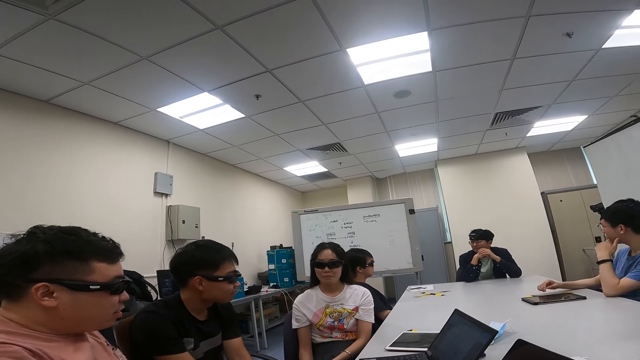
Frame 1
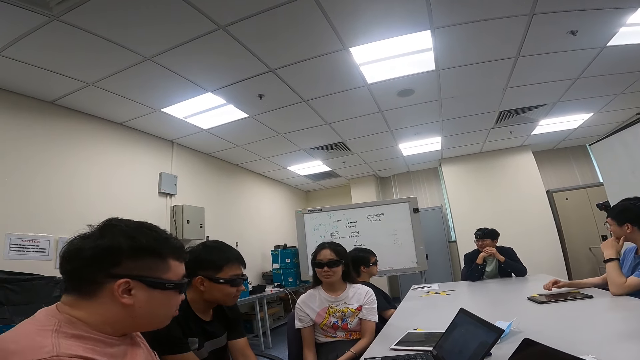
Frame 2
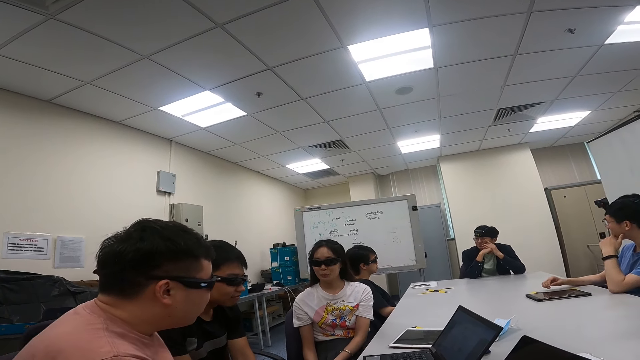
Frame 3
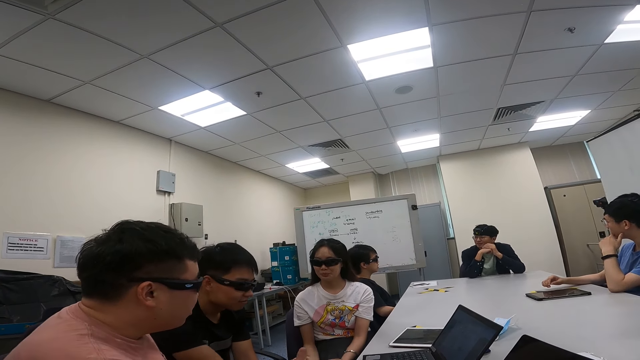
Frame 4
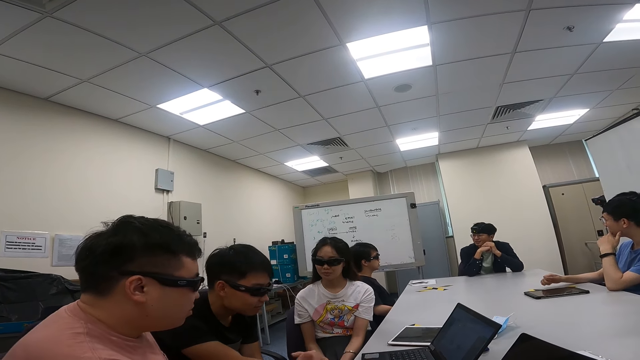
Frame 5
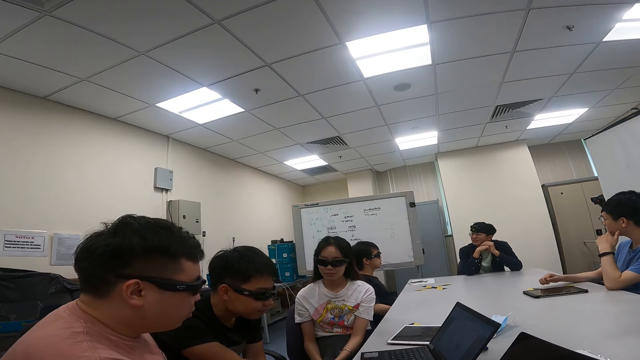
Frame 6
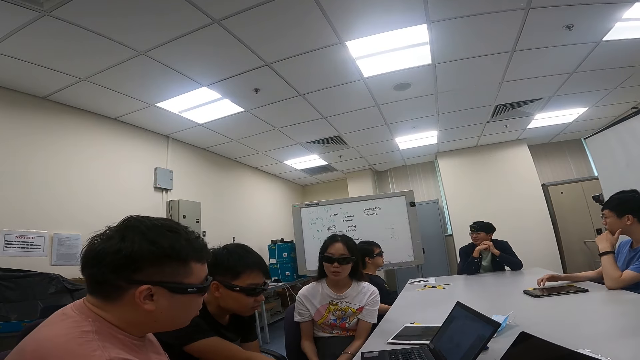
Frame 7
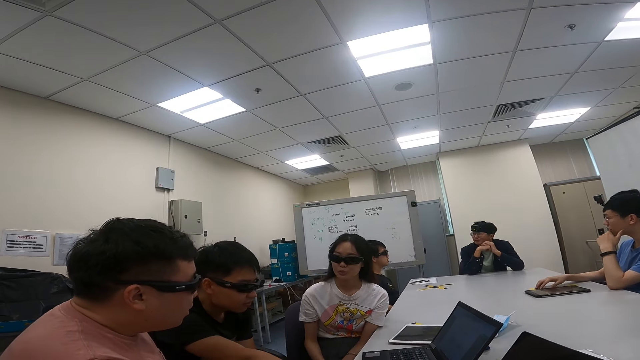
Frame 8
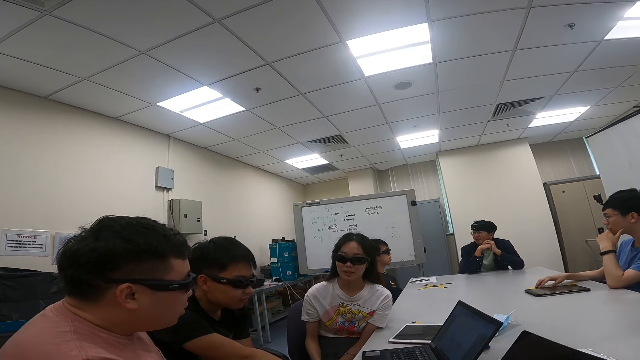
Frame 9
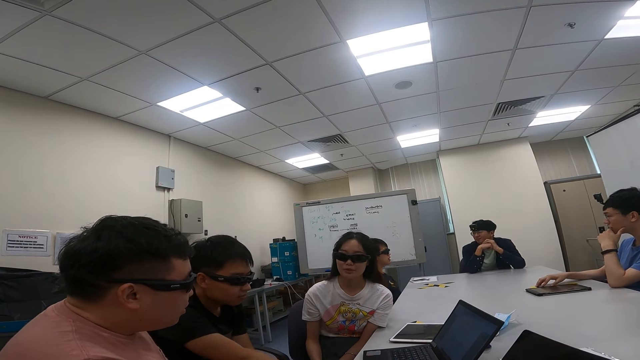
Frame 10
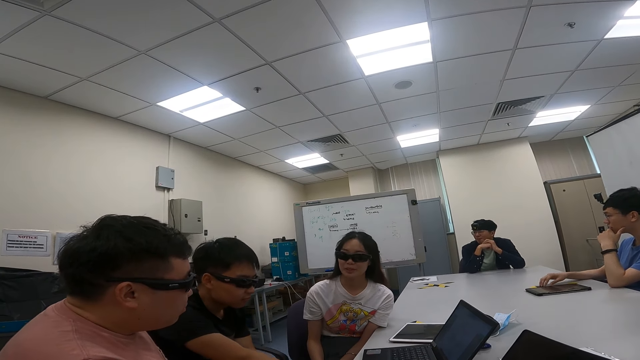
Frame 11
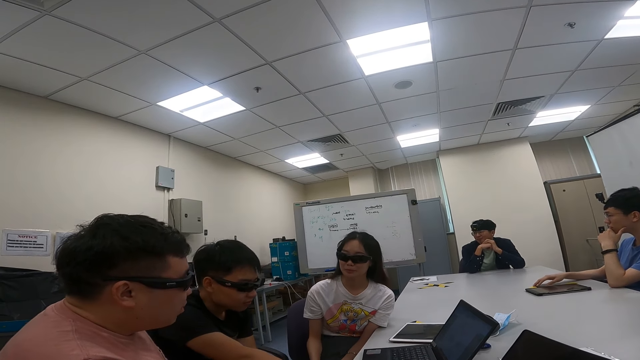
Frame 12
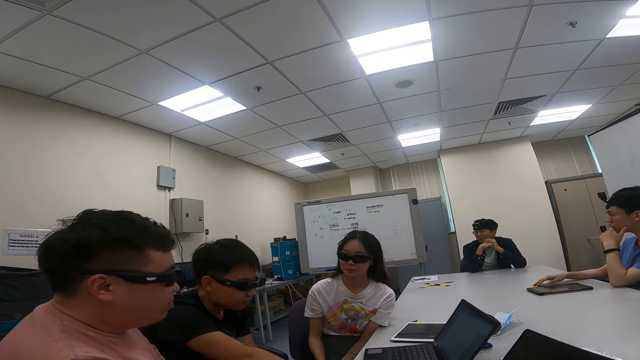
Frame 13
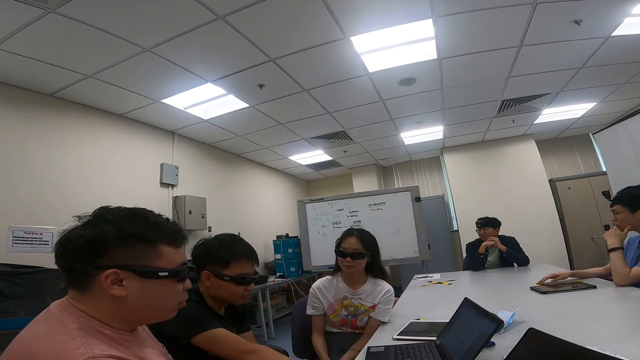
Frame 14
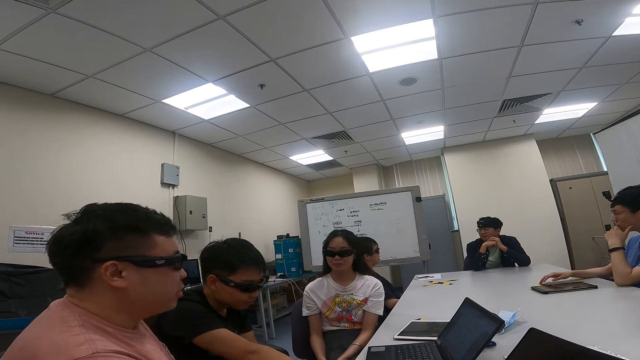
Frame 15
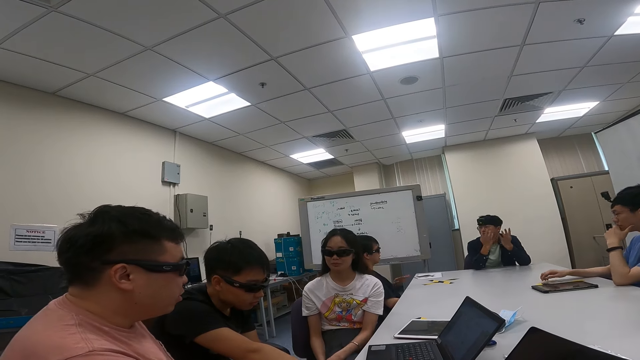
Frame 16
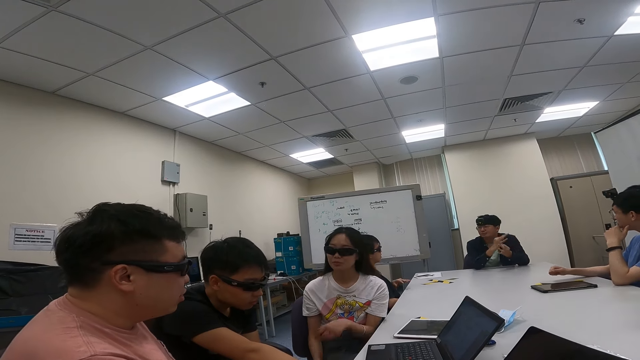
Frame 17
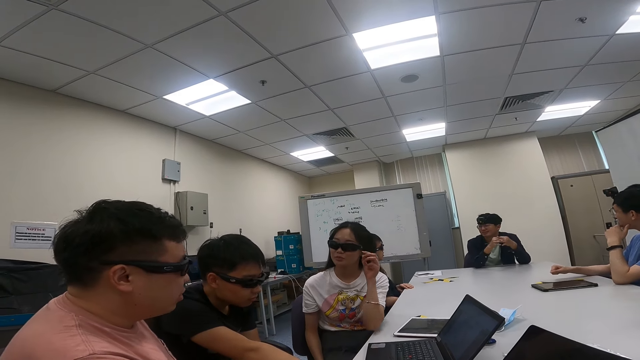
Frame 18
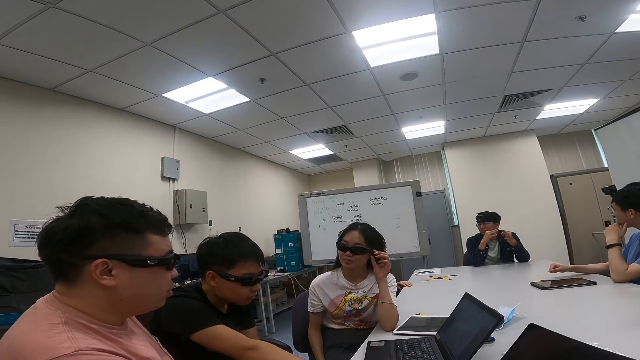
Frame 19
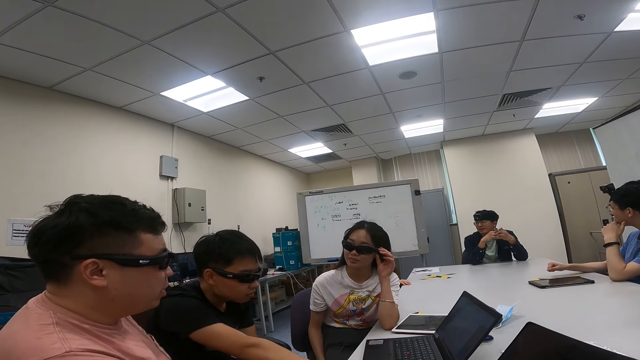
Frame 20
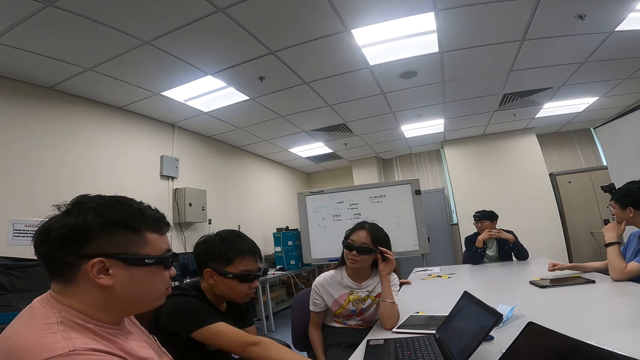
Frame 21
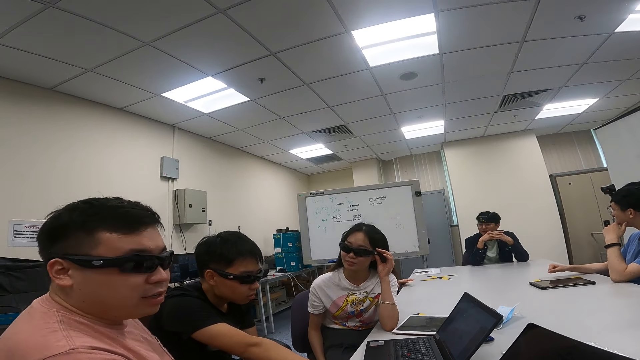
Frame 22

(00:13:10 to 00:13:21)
A man talks to a woman. The woman talks to the man. Another man nods his head. The first man talks to the woman.

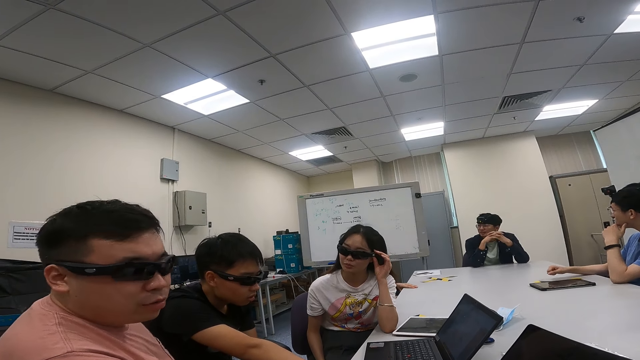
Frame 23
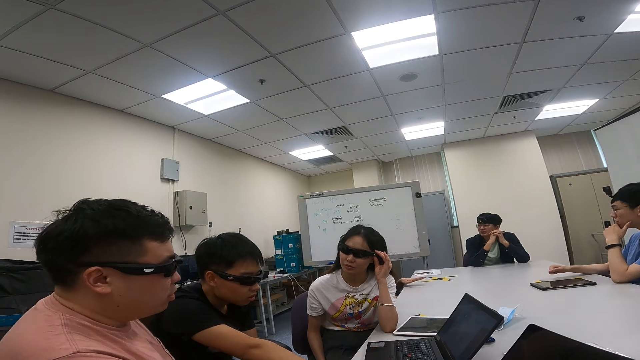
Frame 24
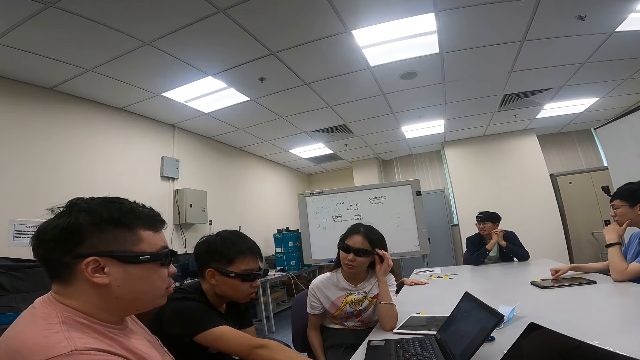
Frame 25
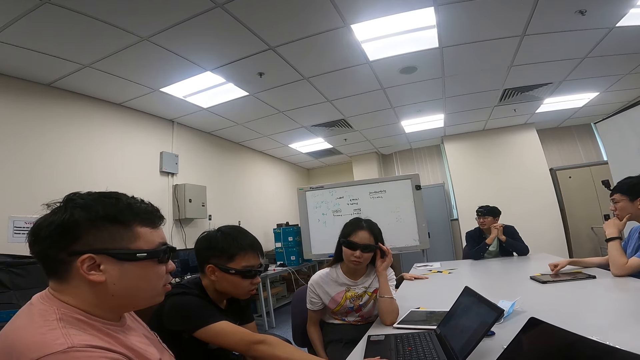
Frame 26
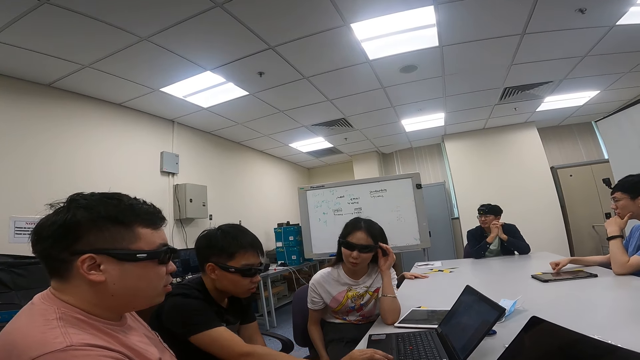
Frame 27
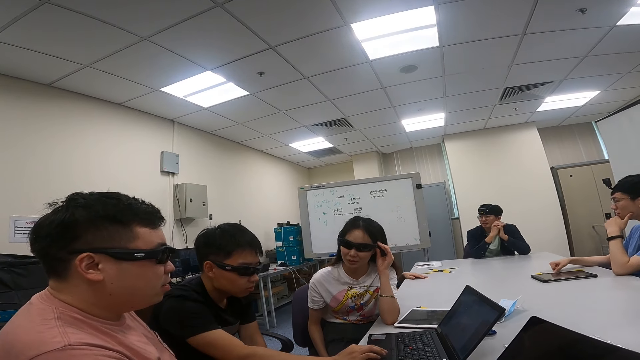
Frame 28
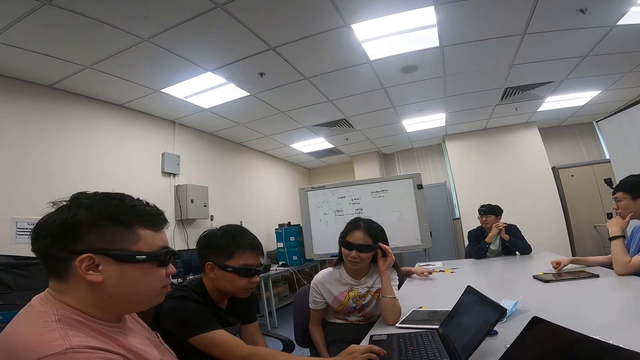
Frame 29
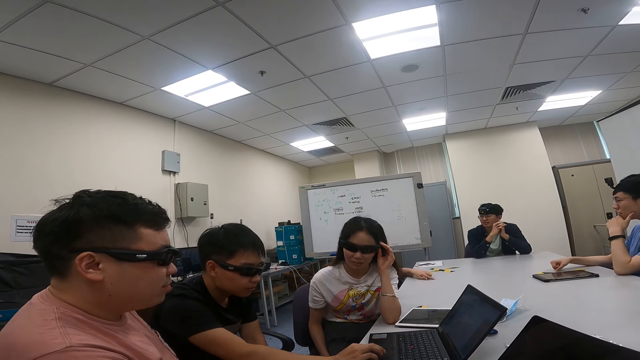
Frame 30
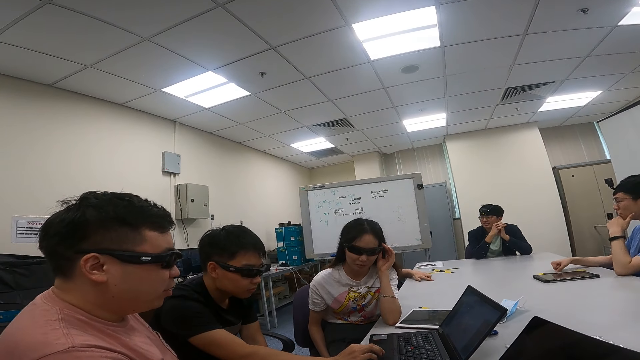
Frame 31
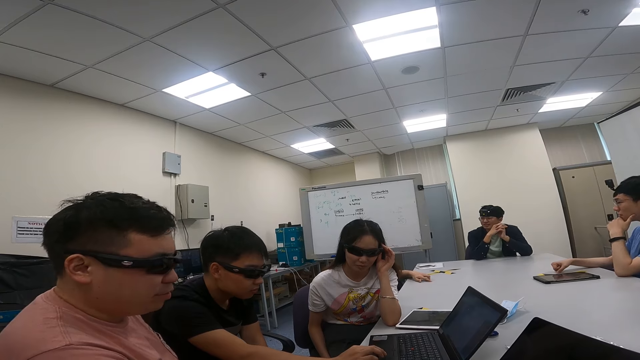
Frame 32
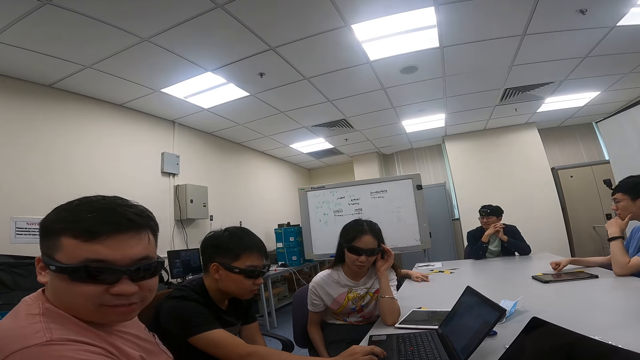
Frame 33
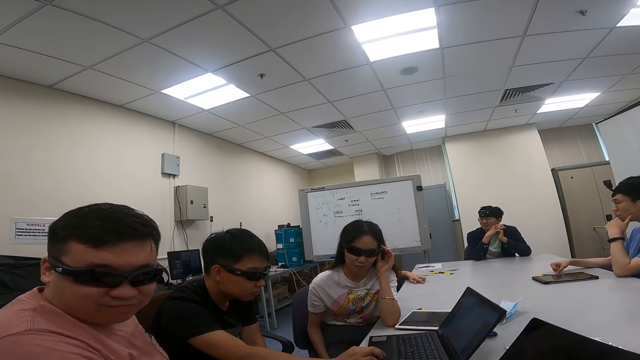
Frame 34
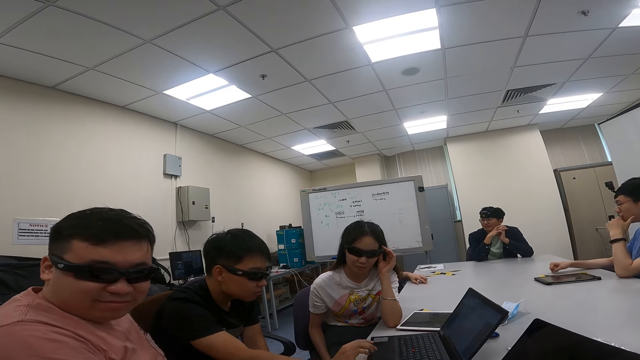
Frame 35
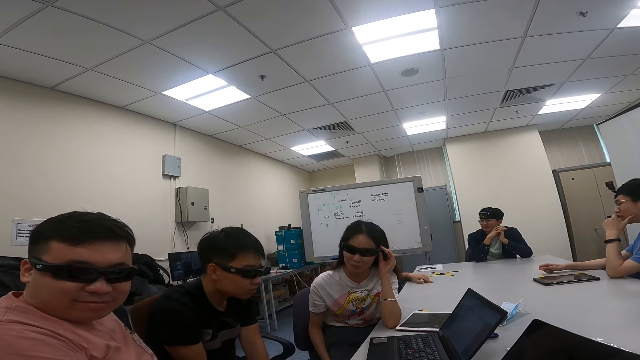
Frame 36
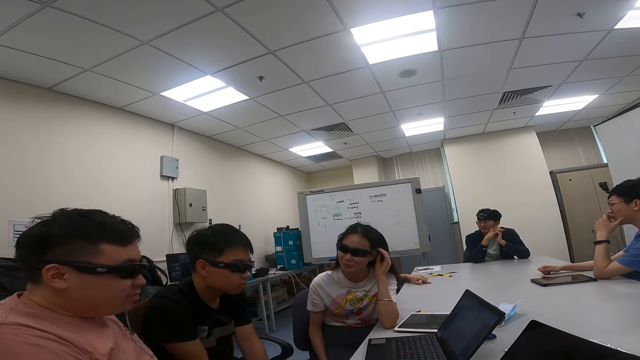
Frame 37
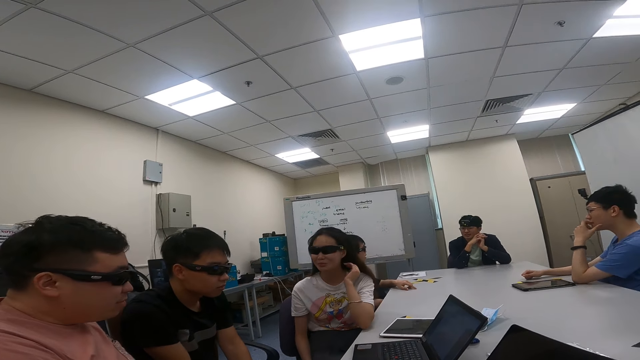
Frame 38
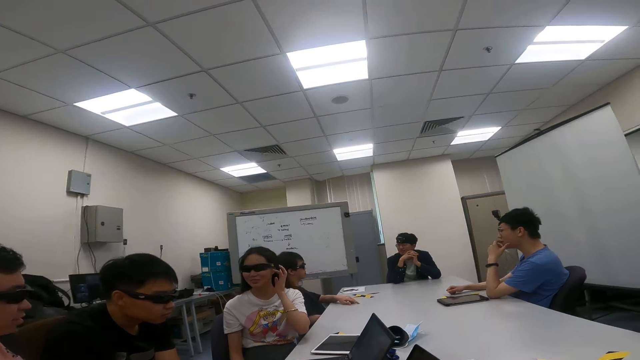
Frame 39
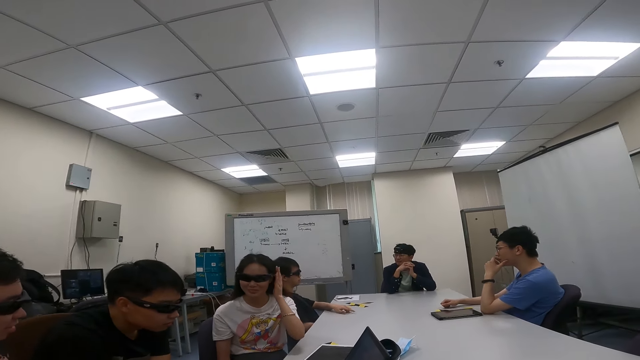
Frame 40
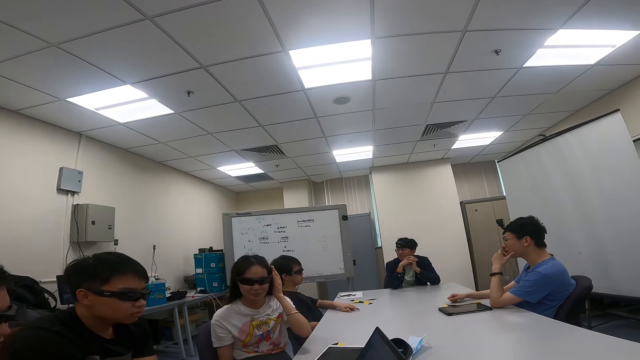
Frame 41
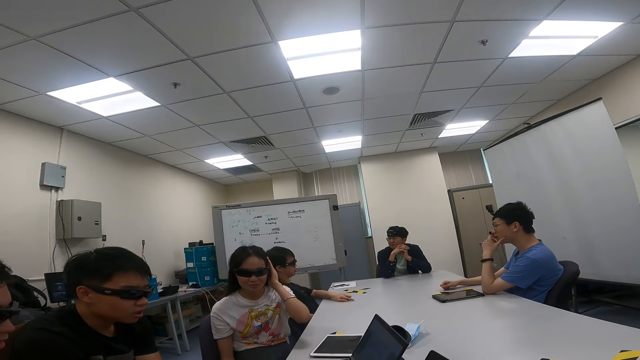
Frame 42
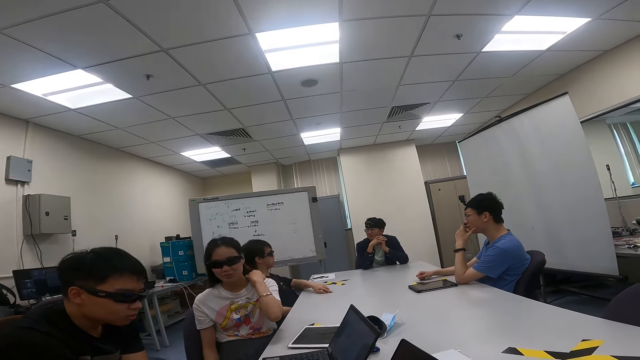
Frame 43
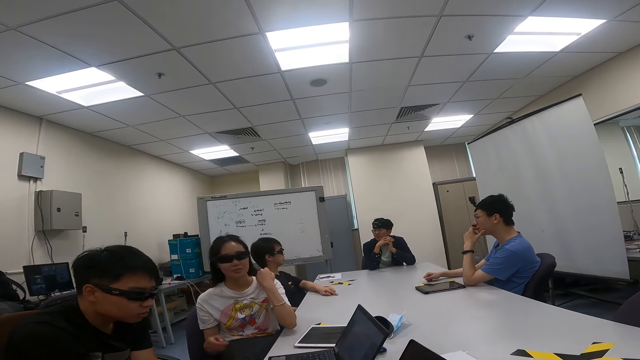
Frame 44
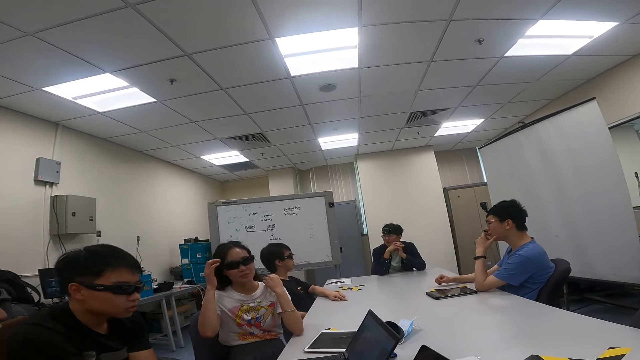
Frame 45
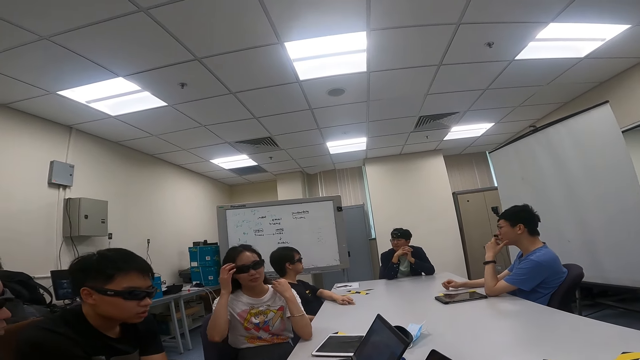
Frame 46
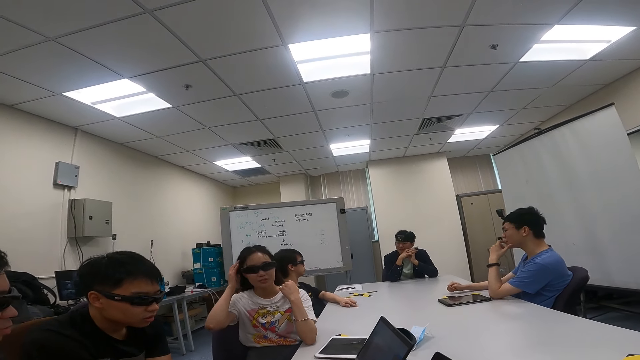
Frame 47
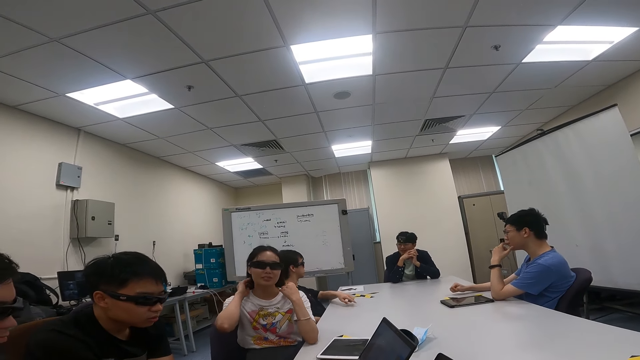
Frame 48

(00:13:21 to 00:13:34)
A woman nods her head. A man talks to the camera wearer. The woman touches her hair.
